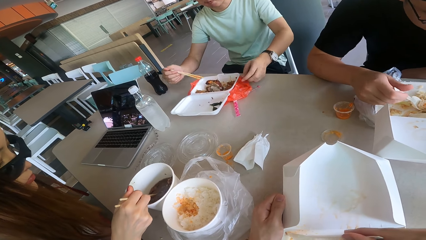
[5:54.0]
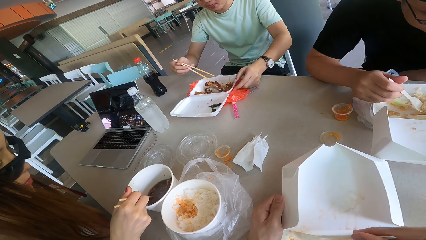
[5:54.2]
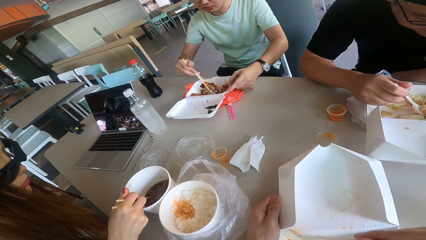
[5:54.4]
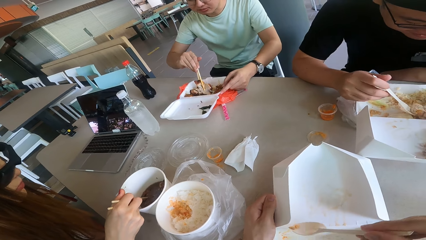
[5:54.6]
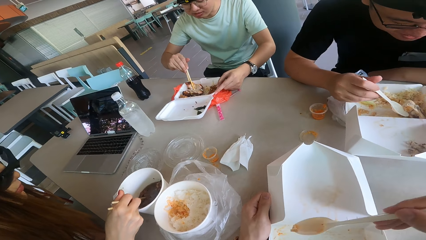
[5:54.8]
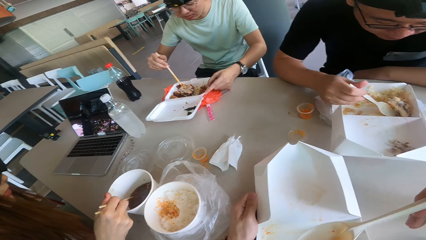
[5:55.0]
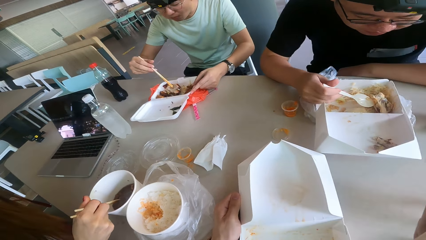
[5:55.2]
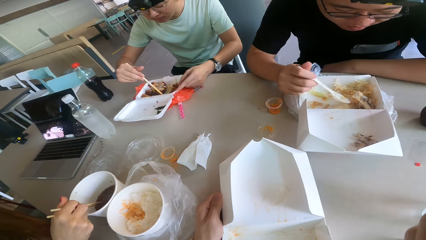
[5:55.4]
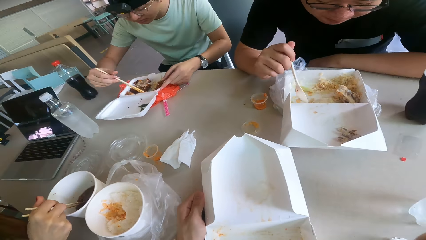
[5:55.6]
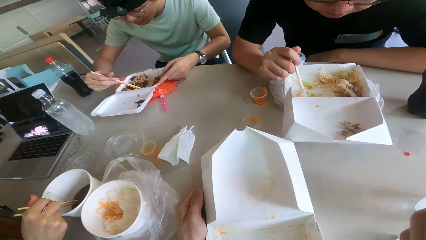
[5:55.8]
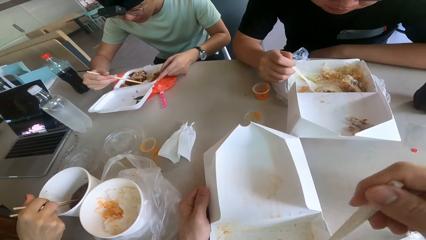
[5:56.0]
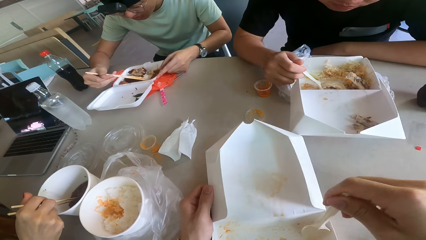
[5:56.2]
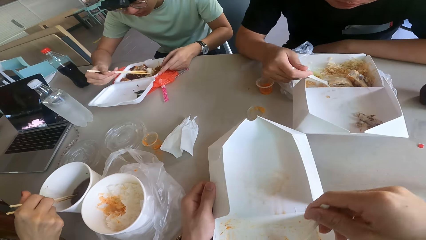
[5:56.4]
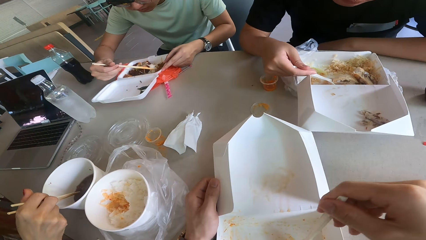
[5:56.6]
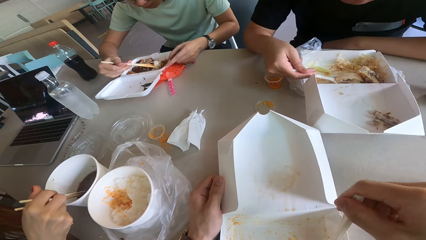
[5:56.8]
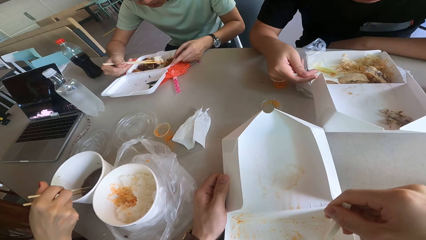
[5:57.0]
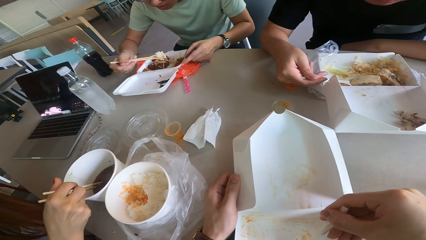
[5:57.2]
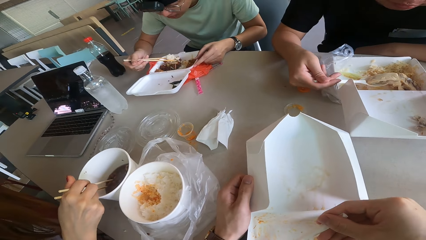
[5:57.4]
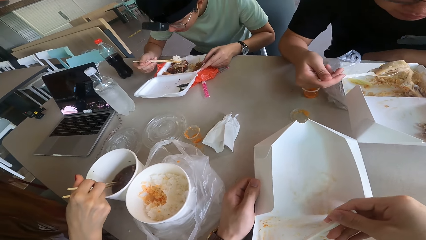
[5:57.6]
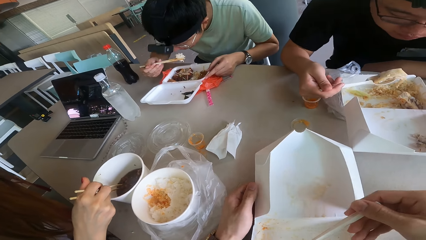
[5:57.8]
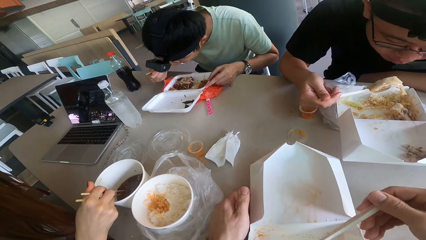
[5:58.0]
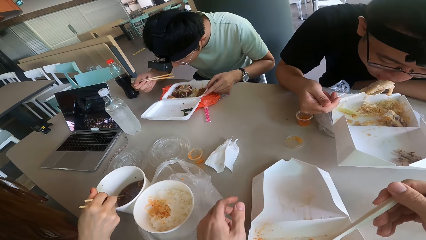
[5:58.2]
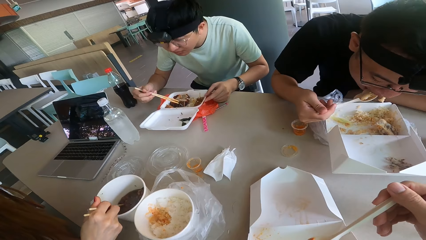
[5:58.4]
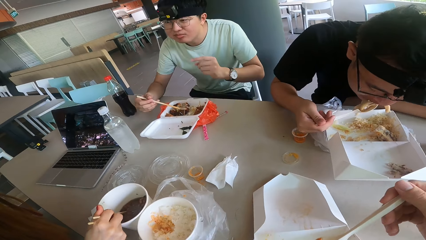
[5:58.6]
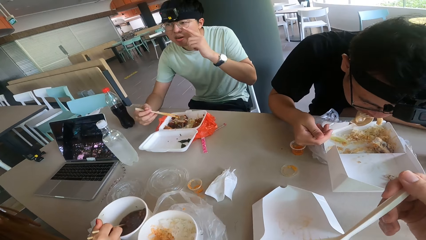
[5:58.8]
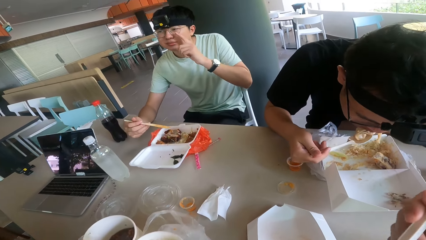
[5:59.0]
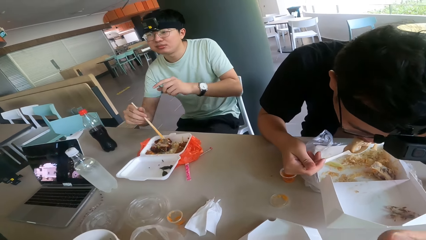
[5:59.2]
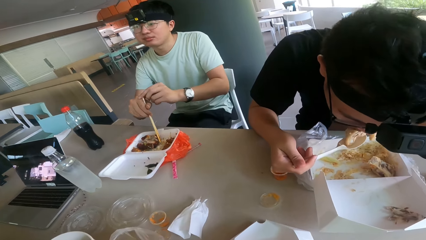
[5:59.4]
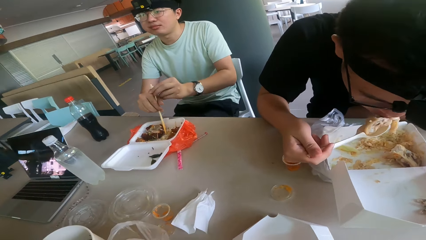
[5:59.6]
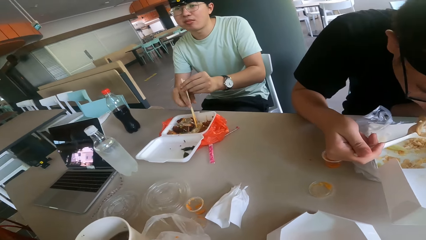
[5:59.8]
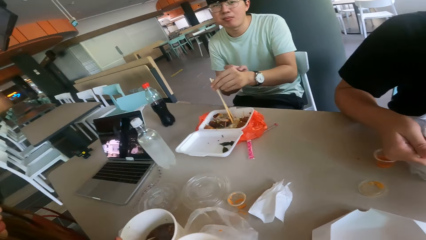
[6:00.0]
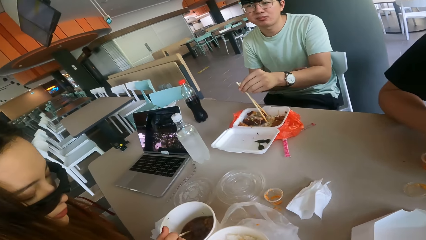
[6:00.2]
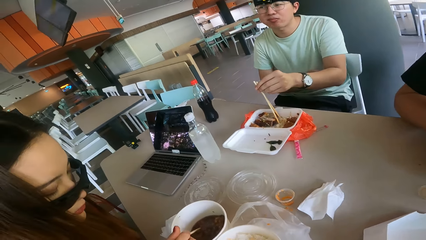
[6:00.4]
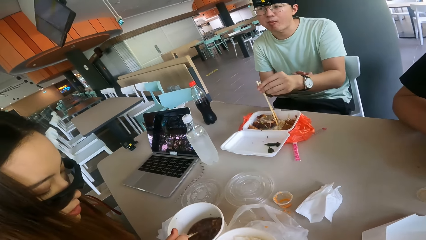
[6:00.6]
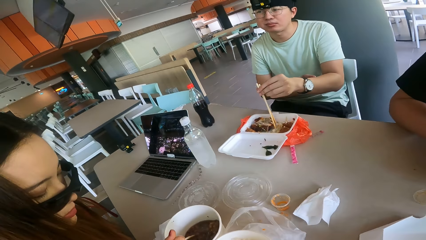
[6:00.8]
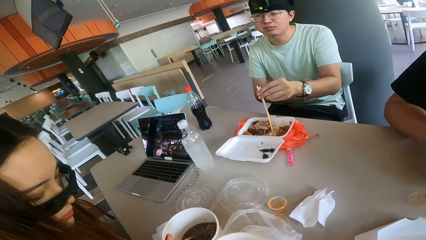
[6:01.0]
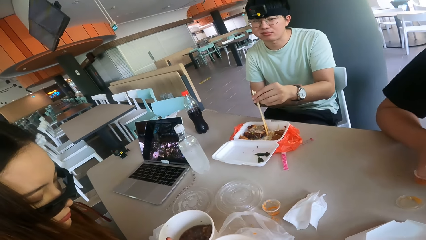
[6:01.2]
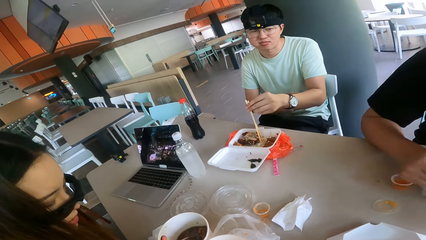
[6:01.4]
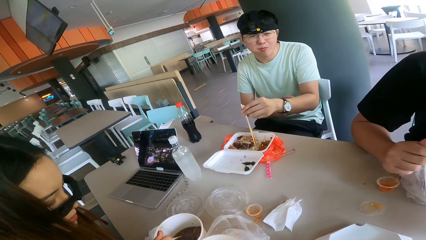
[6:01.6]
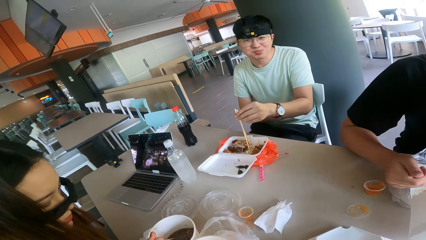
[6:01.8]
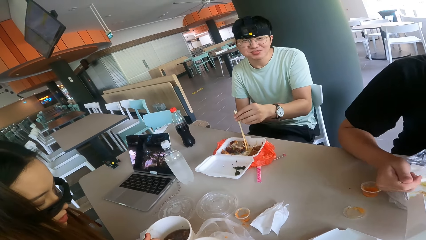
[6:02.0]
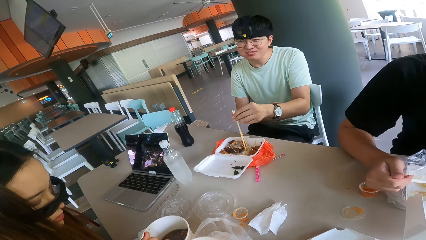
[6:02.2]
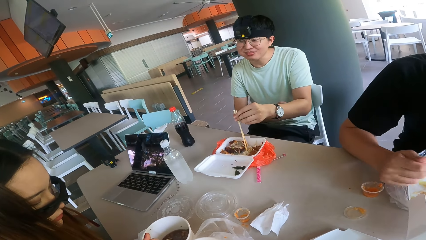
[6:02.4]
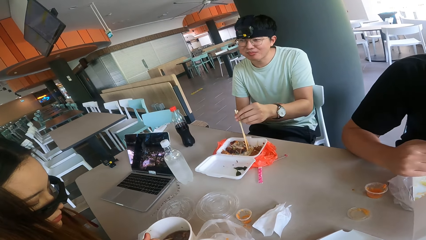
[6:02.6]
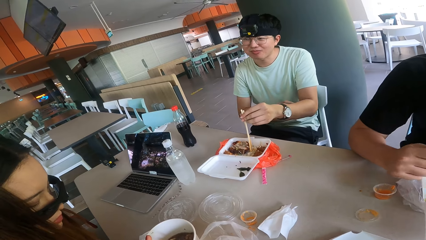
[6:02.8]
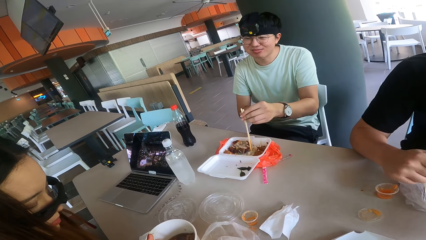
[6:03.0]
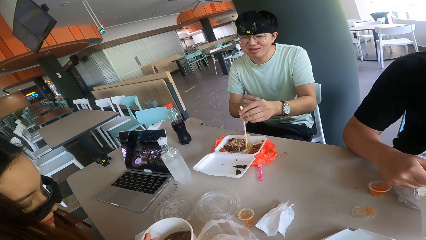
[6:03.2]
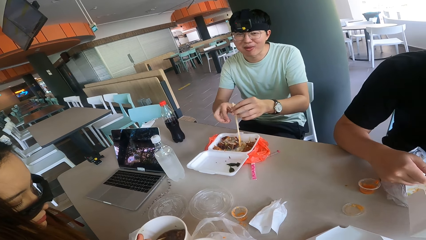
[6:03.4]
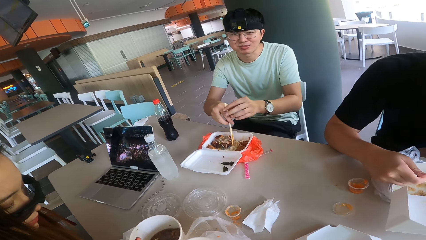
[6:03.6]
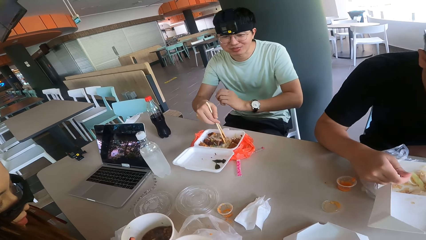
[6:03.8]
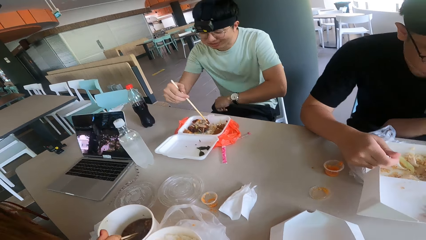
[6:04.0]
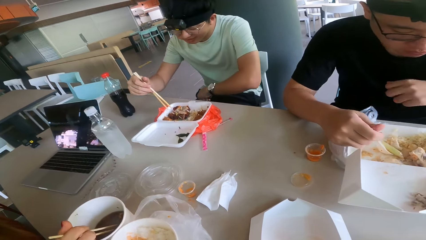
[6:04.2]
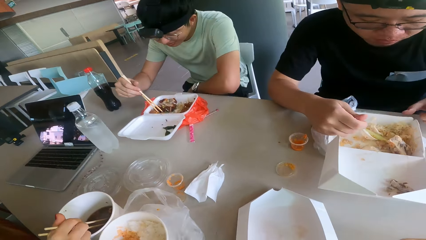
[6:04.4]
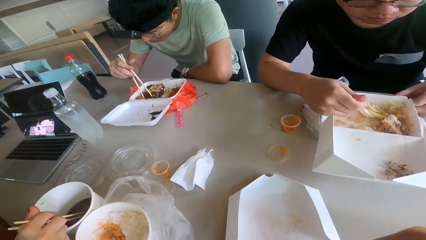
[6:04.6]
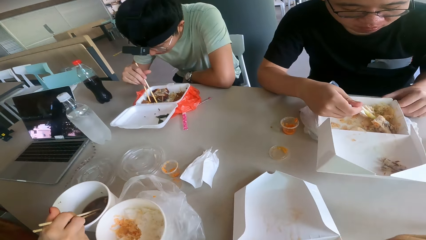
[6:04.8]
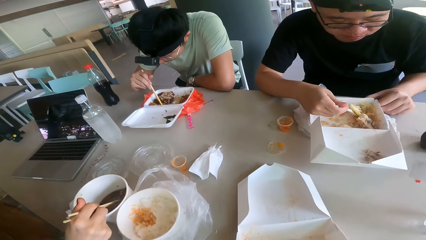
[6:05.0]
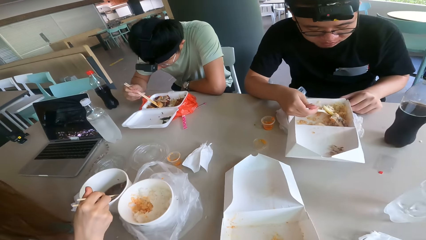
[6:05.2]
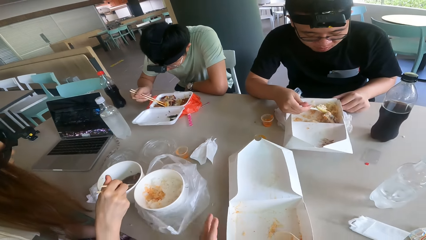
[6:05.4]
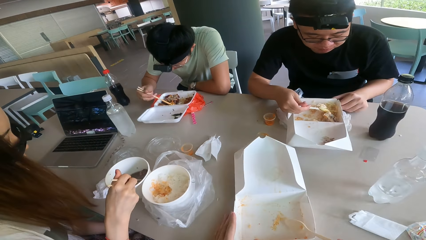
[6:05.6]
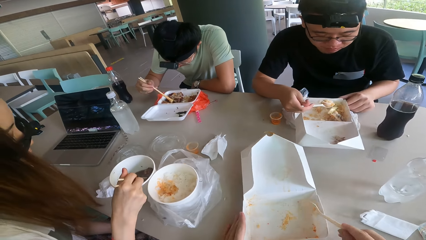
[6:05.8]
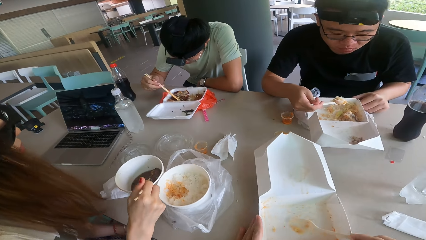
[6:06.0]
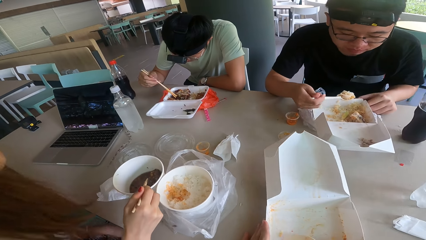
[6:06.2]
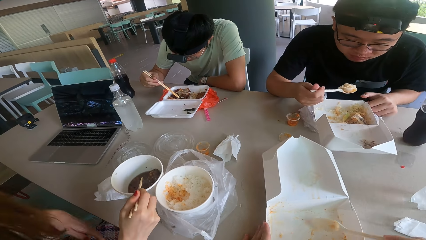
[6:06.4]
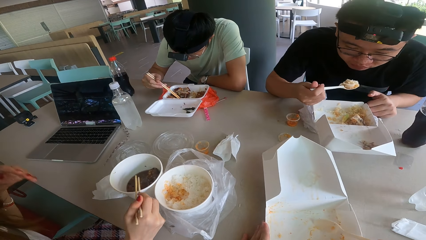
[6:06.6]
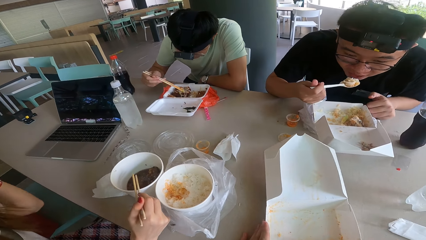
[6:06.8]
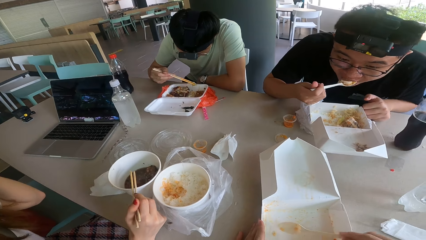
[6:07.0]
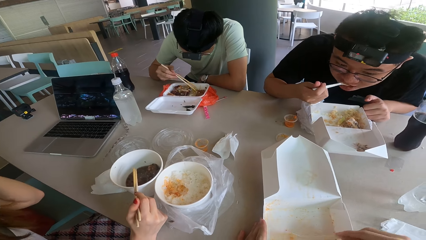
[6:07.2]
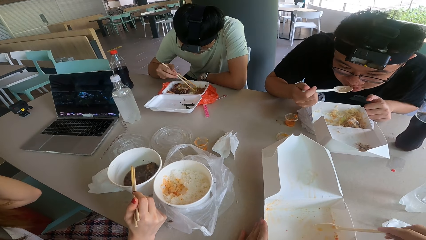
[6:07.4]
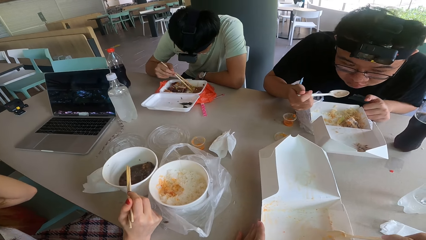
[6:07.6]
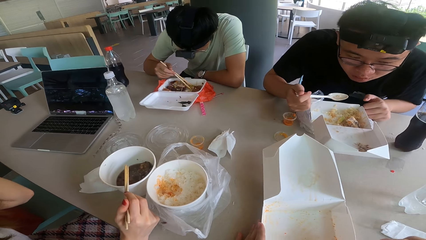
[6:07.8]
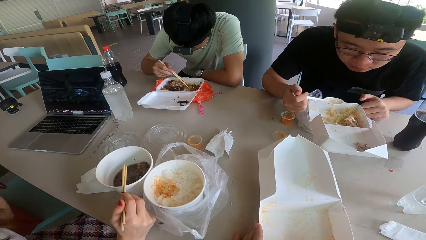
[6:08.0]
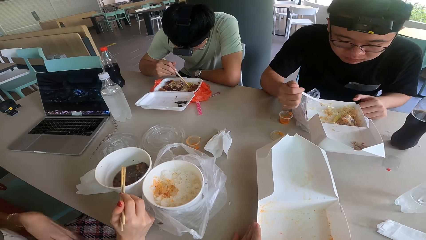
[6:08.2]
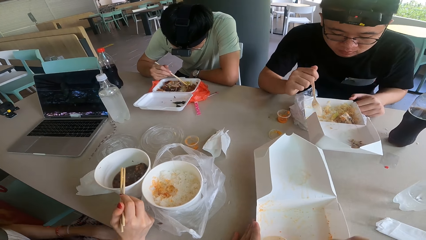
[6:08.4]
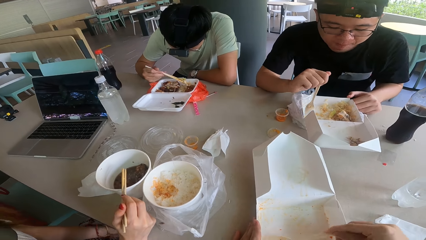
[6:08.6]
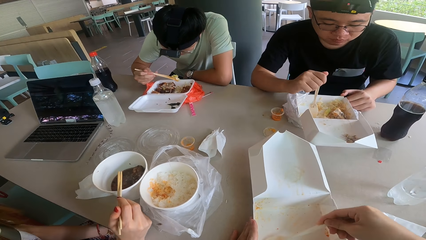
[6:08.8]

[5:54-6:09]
A woman talks to the camera wearer. The camera wearer eats from the spoon. A man scoops food. The camera wearer collects food with the spoon. The woman talks to the camera wearer. The man eats food. The camera wearer eats from the spoon. The man eats food again. The camera wearer looks at the woman and looks around. They collect food with the spoon.
